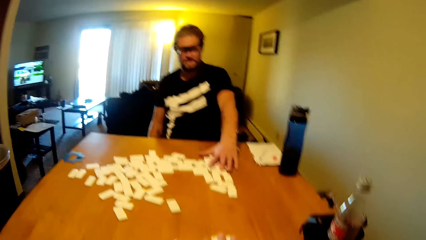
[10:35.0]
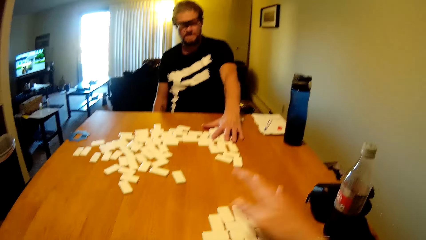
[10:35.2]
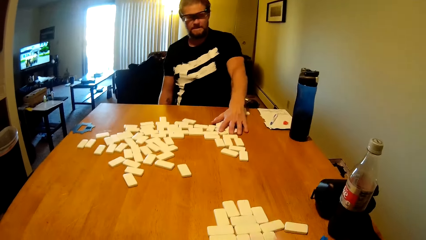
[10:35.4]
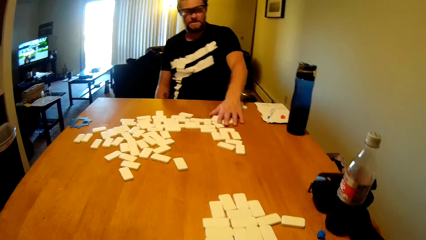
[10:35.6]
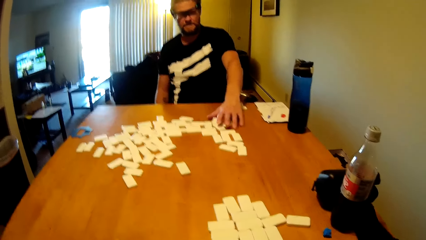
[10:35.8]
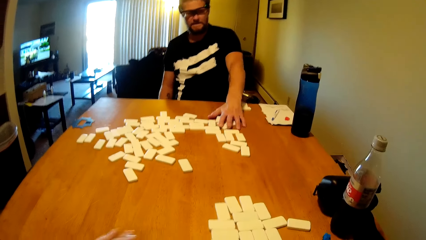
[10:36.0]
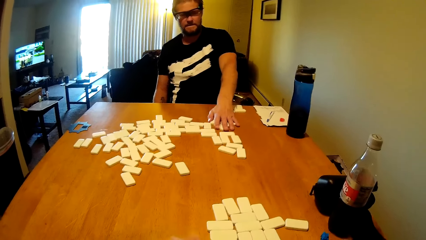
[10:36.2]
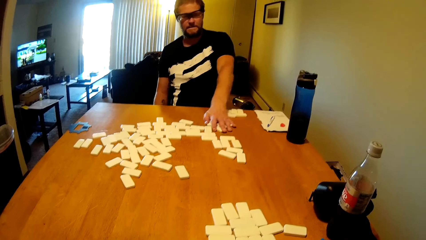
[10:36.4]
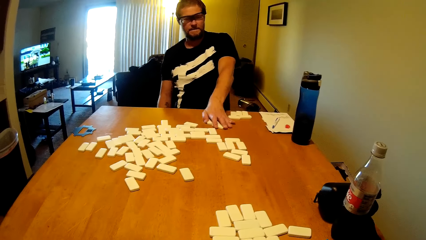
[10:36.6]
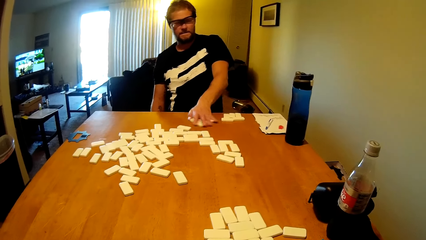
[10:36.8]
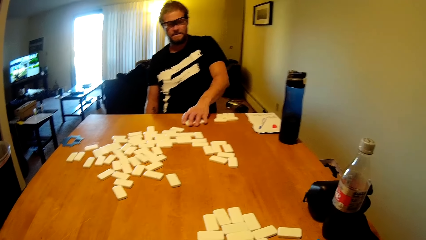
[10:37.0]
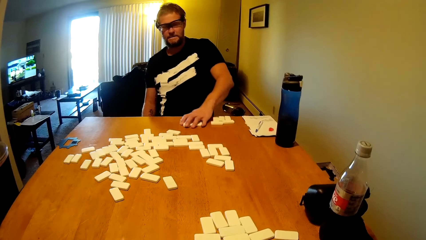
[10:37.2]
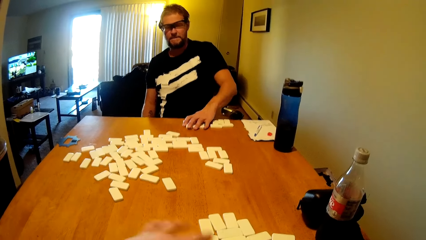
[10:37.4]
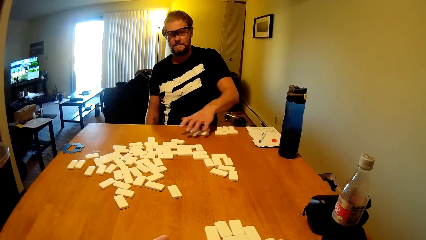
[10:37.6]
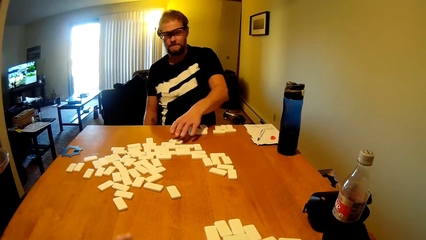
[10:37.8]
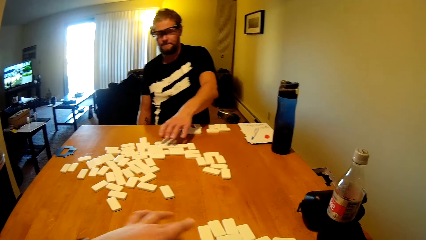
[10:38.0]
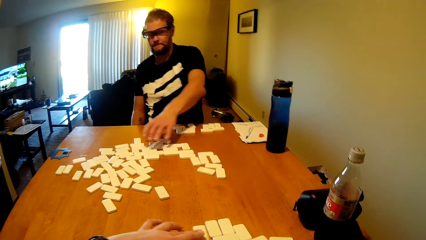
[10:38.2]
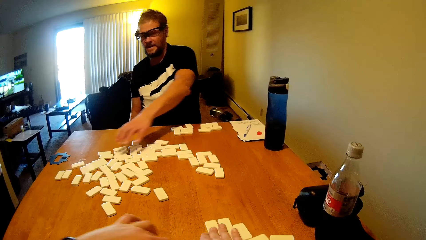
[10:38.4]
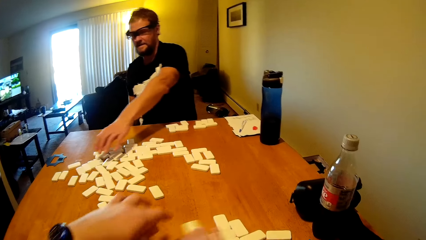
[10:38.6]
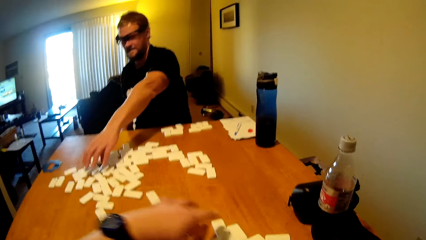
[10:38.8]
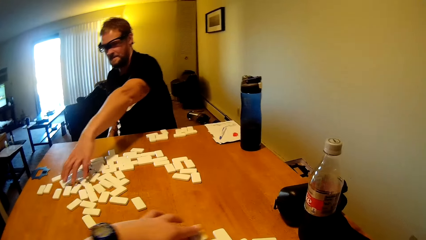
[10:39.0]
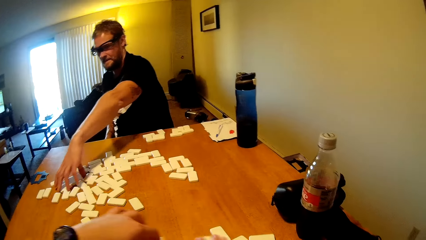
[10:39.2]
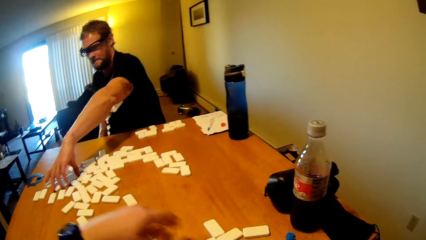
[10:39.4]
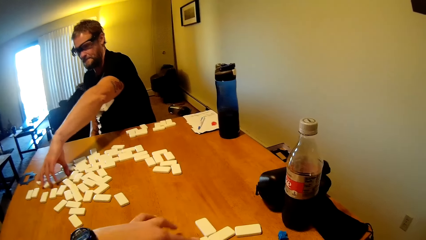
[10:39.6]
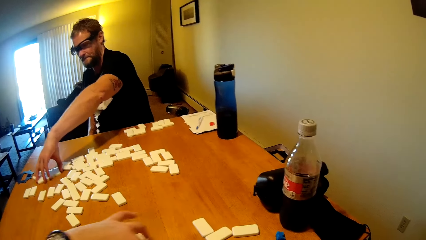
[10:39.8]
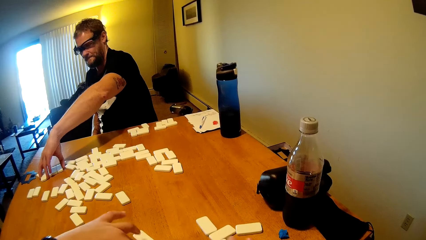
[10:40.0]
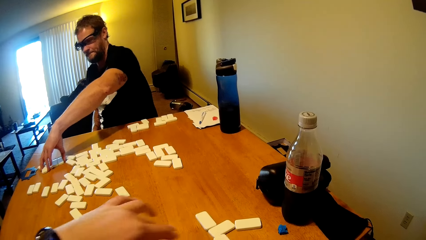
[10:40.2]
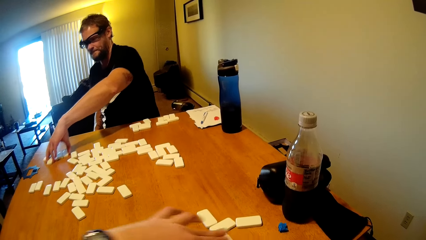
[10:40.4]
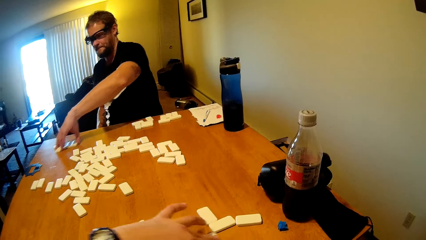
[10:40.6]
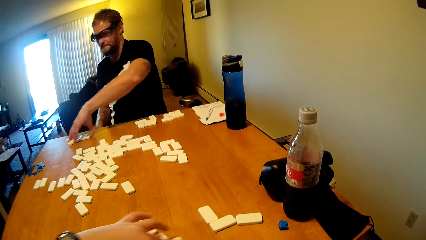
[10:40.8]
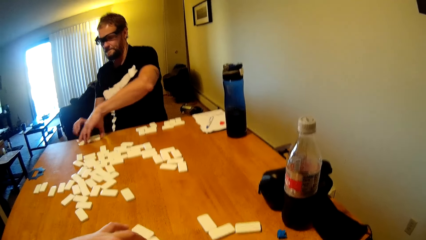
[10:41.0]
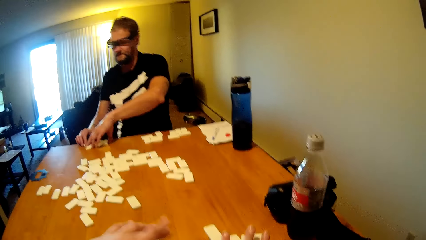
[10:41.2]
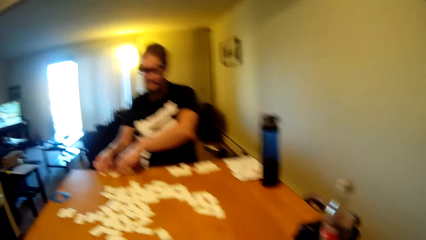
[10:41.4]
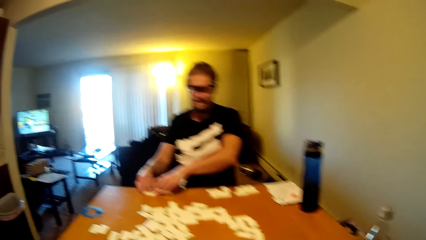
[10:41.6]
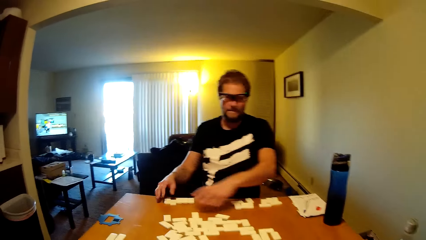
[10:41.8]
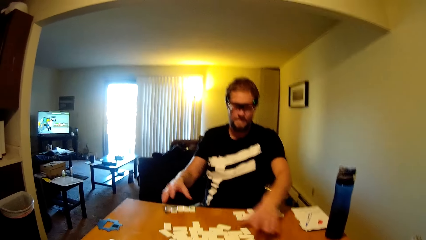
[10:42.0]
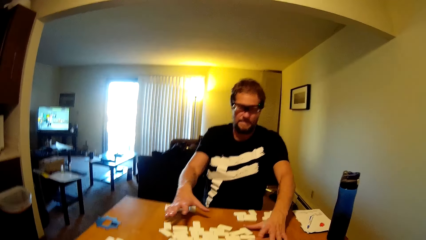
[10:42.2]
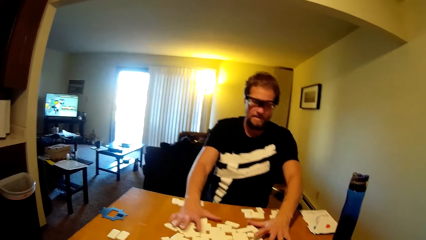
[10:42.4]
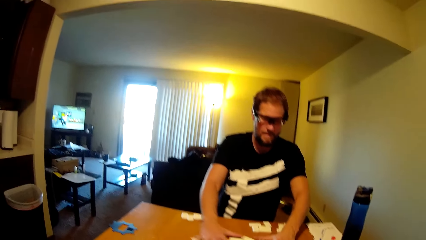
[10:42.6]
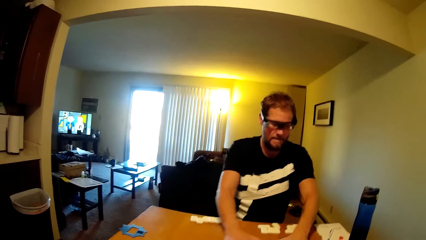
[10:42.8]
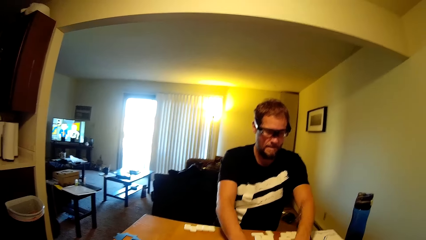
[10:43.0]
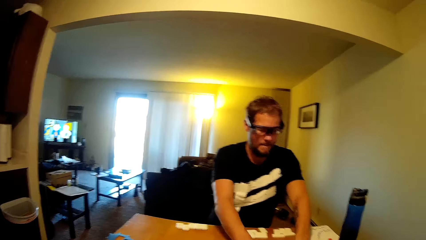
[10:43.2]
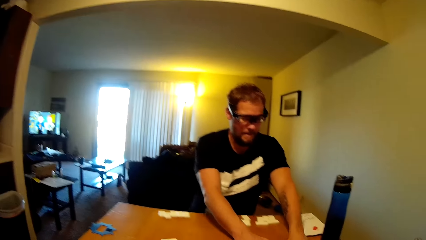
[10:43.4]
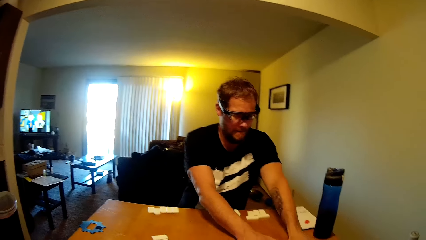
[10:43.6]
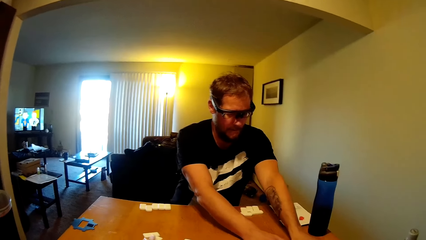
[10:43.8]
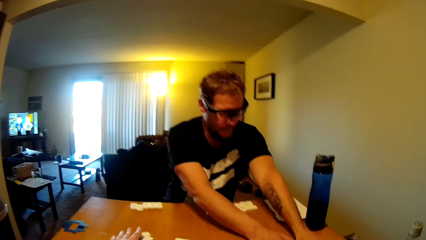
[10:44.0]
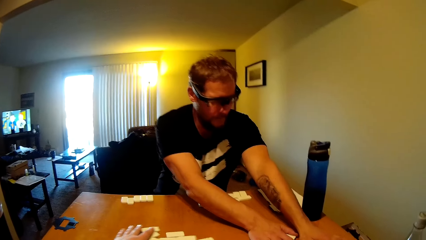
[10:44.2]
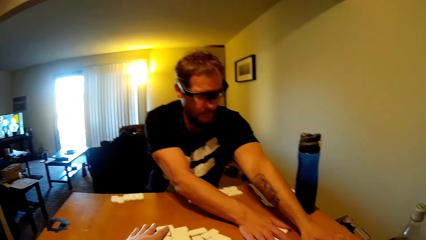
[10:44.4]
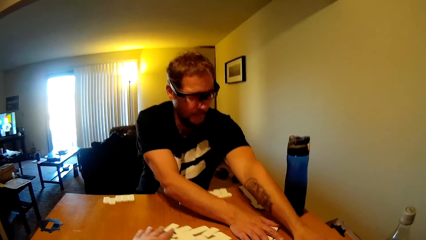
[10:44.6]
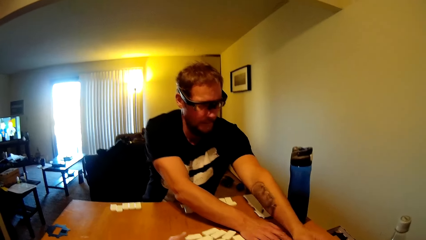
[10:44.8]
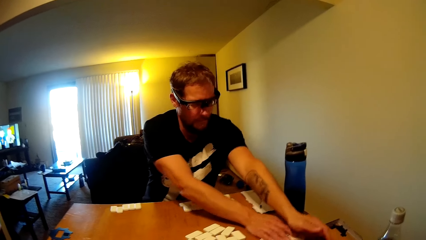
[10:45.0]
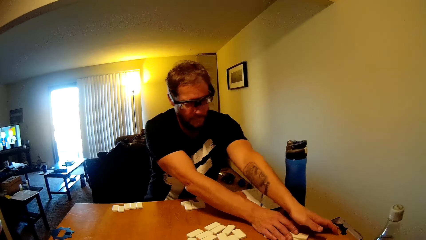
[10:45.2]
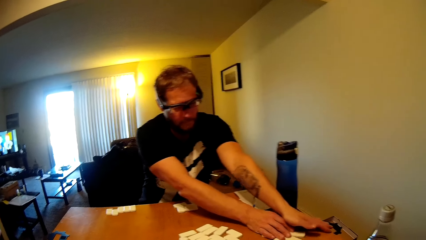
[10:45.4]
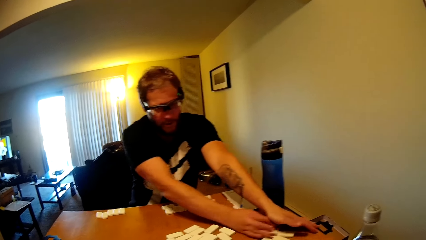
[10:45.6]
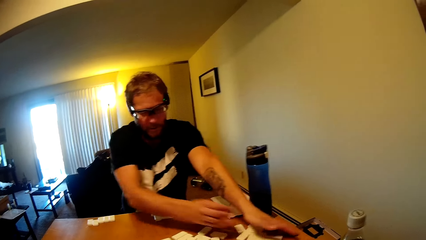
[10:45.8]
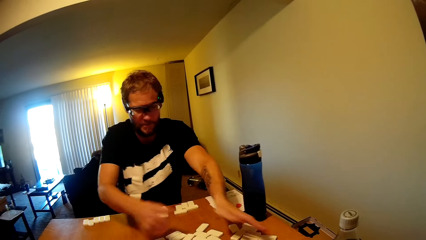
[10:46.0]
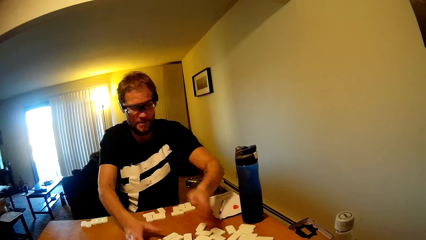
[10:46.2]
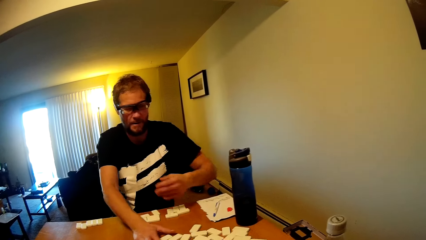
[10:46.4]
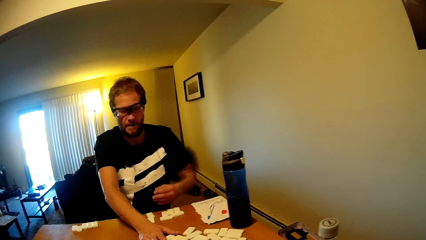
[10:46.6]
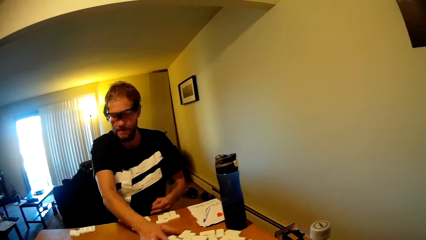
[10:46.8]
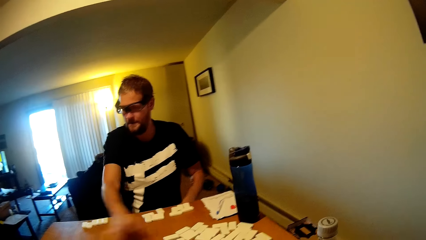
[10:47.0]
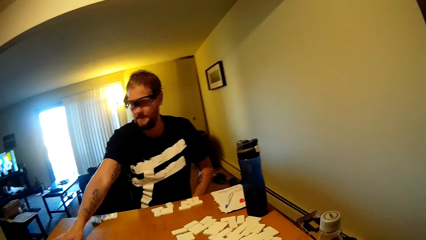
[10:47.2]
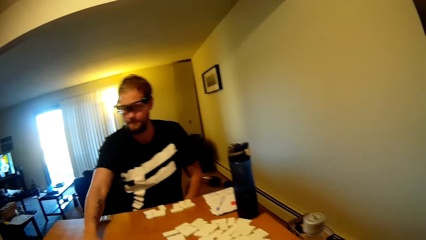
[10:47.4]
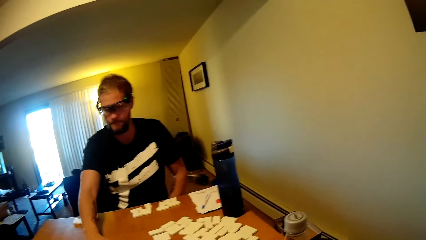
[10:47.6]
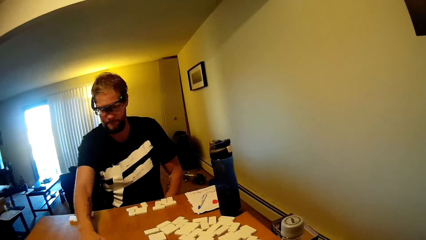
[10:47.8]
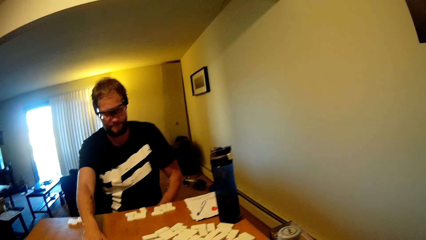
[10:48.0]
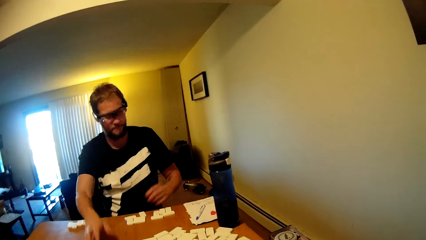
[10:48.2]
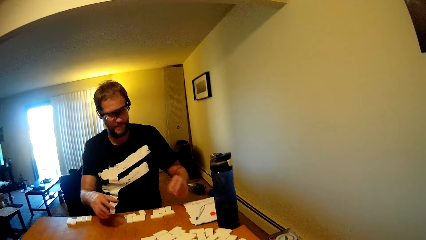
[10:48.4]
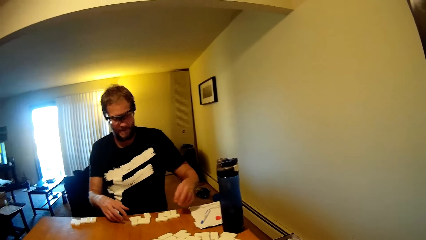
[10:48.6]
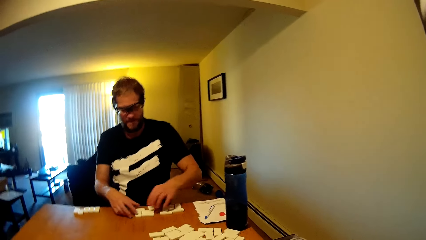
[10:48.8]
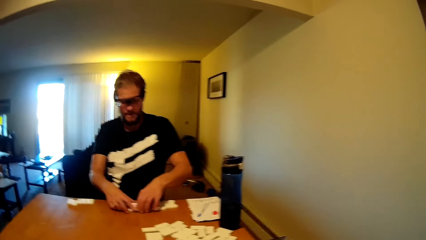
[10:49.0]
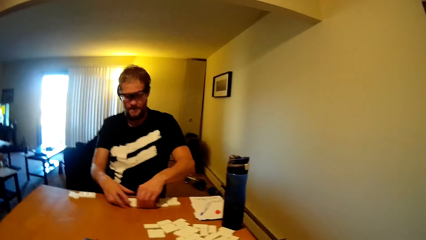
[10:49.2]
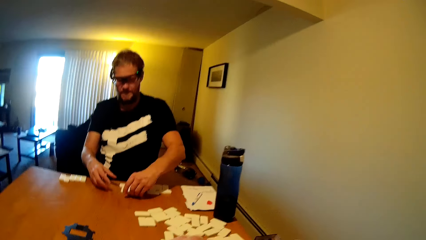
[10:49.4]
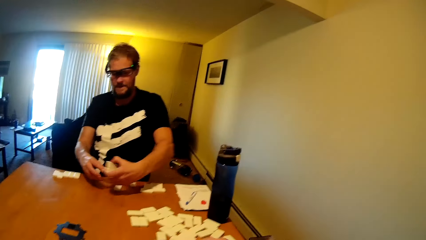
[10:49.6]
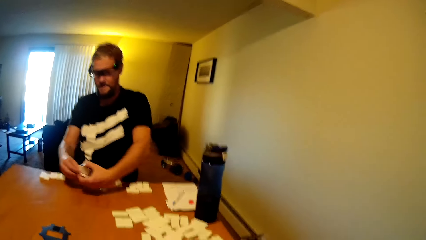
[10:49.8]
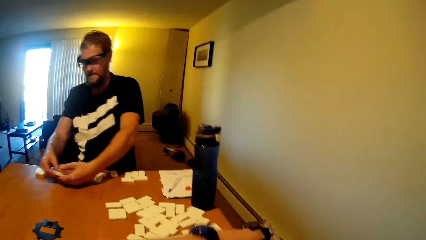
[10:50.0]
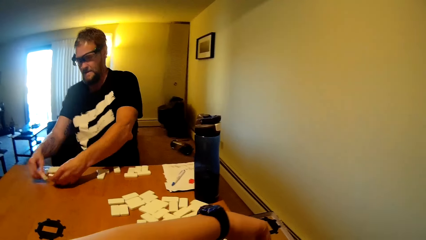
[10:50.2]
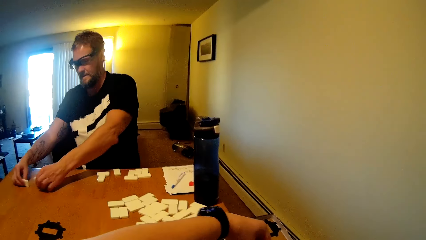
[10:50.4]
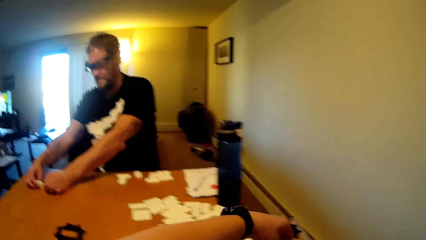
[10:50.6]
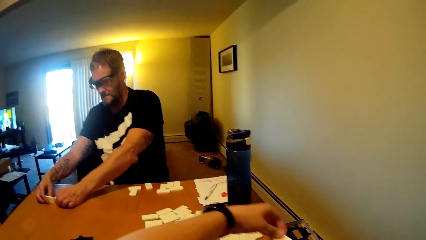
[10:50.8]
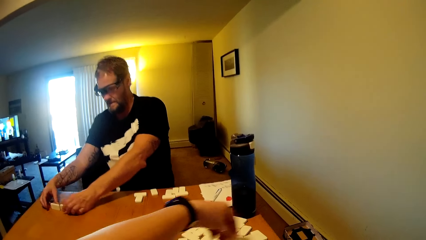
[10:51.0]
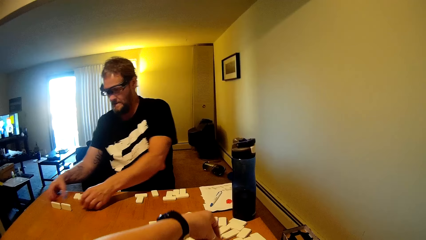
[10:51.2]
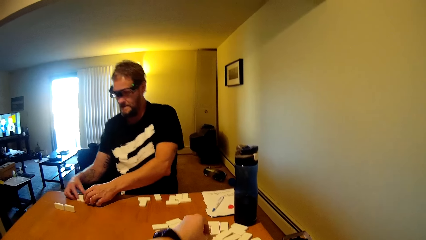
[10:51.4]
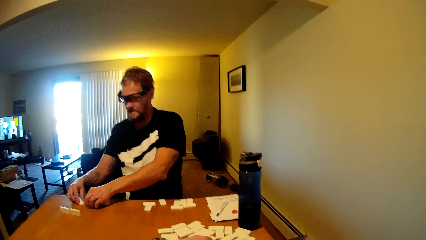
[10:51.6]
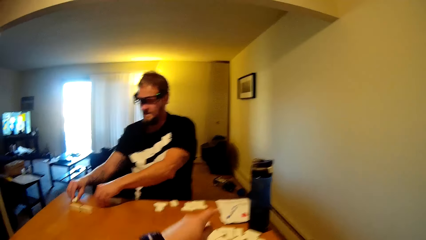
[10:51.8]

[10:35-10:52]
The camera wearer arranges the dominoes card. A person arranges the dominoes card. The camera wearer arranges the dominoes card. The person arranges the dominoes card. The person drags a domino hub on the table and arranges the domino tiles. The camera wearer takes the dominoes card.
